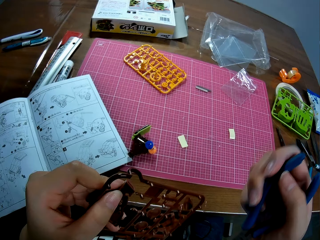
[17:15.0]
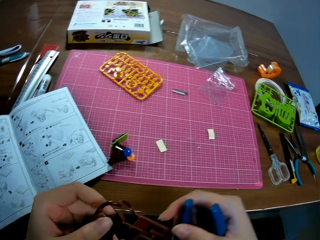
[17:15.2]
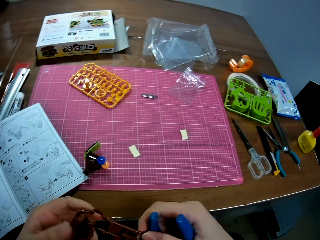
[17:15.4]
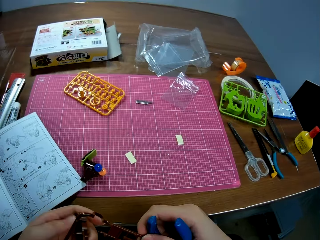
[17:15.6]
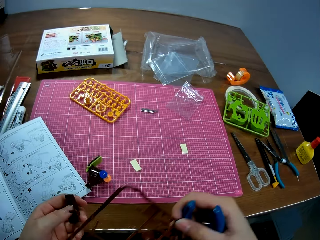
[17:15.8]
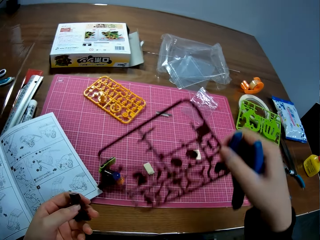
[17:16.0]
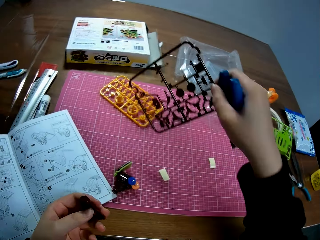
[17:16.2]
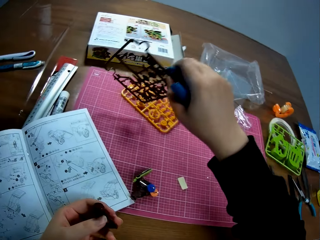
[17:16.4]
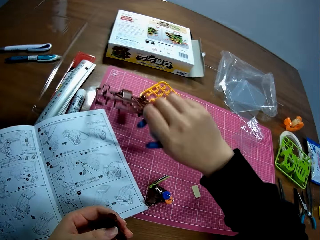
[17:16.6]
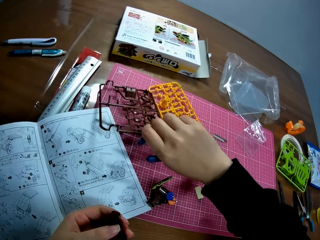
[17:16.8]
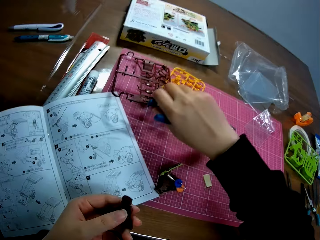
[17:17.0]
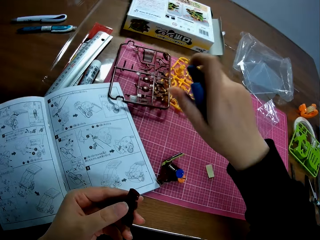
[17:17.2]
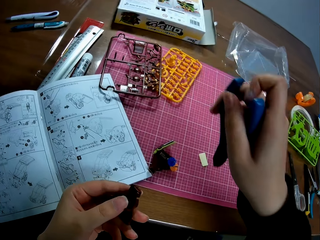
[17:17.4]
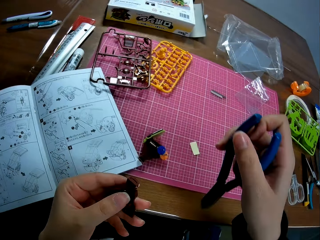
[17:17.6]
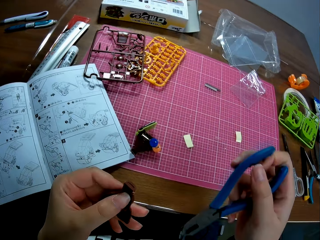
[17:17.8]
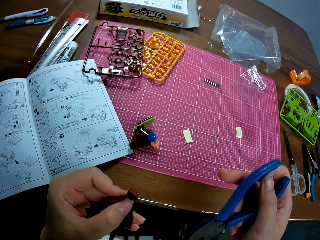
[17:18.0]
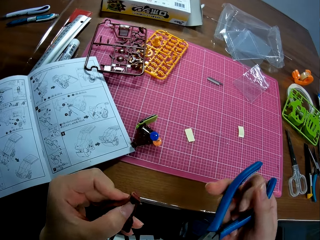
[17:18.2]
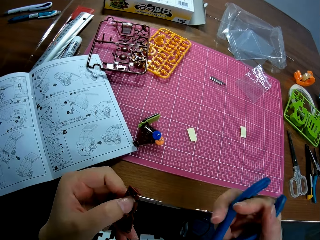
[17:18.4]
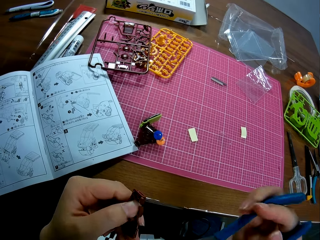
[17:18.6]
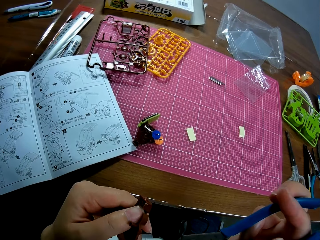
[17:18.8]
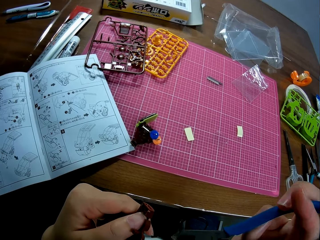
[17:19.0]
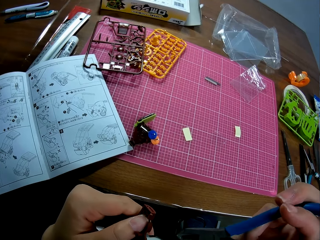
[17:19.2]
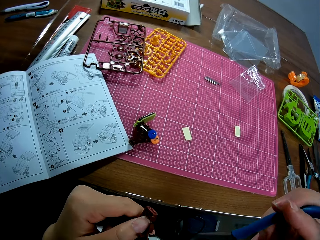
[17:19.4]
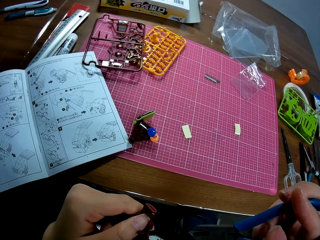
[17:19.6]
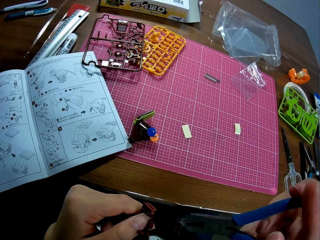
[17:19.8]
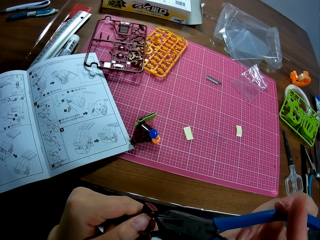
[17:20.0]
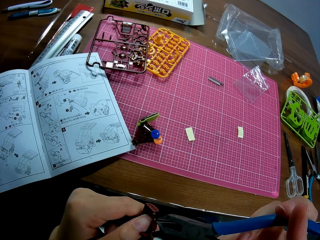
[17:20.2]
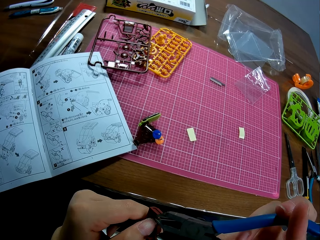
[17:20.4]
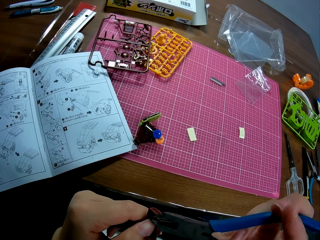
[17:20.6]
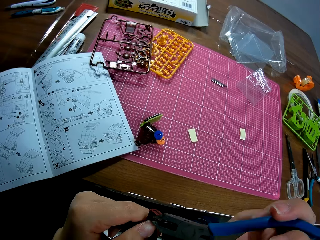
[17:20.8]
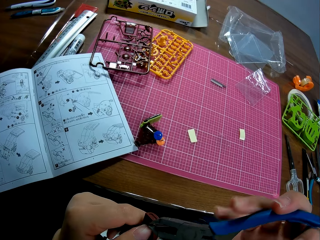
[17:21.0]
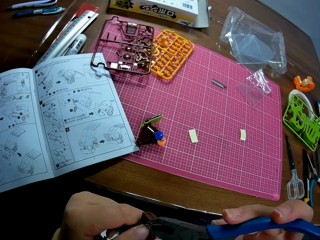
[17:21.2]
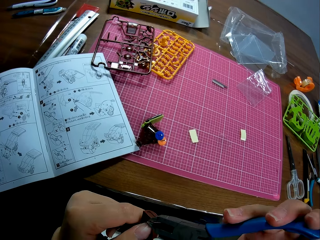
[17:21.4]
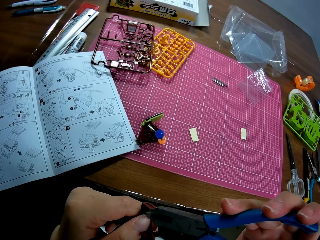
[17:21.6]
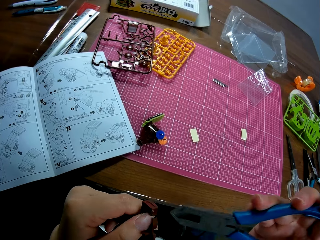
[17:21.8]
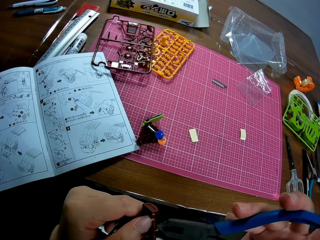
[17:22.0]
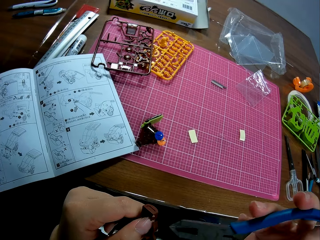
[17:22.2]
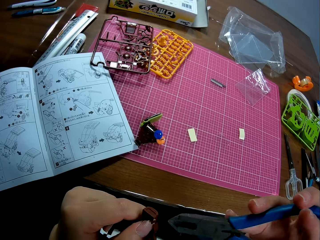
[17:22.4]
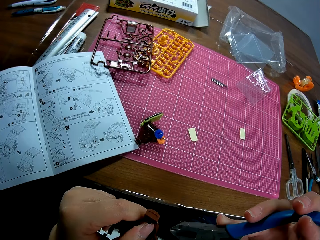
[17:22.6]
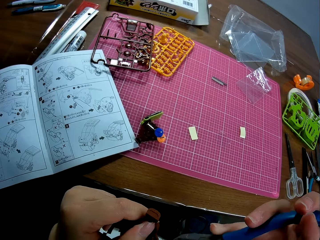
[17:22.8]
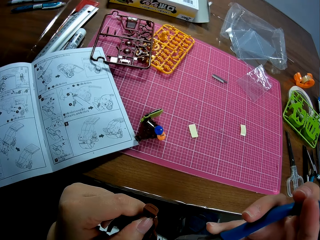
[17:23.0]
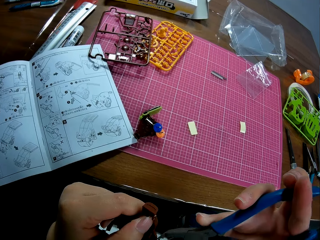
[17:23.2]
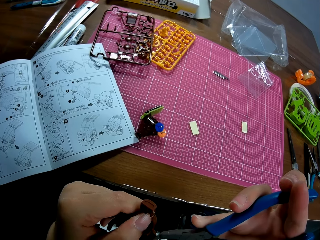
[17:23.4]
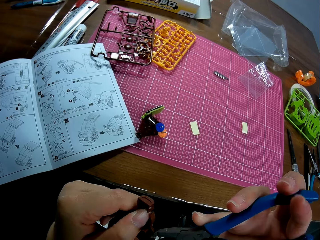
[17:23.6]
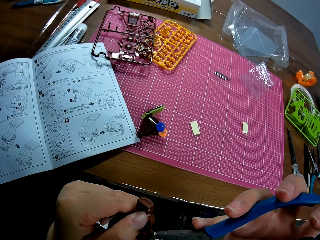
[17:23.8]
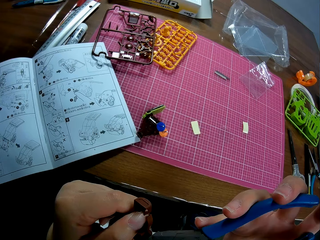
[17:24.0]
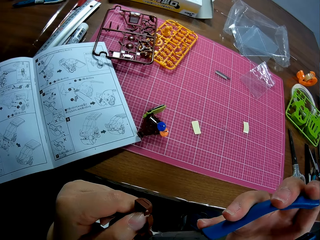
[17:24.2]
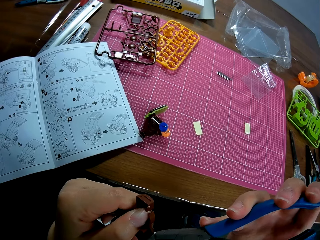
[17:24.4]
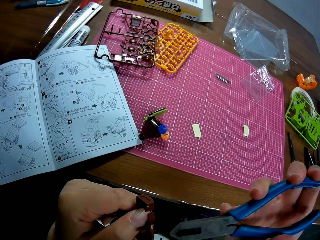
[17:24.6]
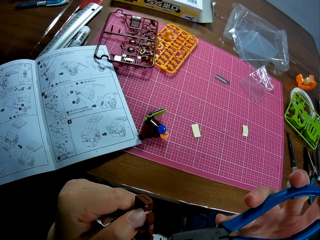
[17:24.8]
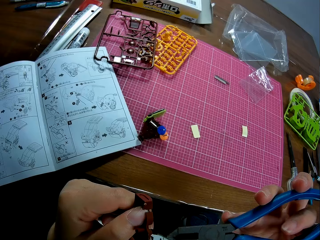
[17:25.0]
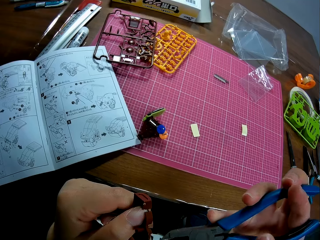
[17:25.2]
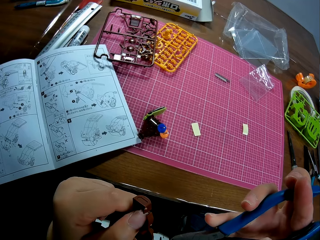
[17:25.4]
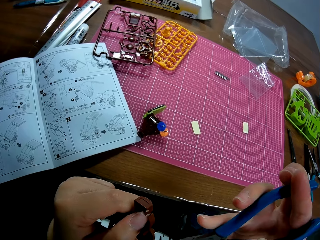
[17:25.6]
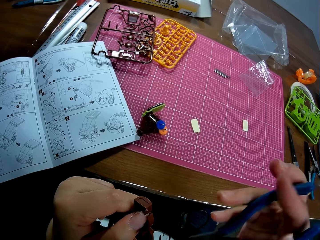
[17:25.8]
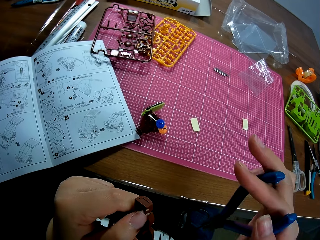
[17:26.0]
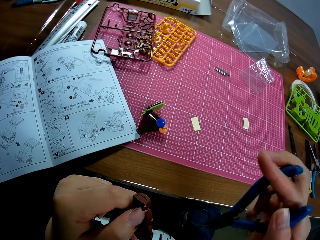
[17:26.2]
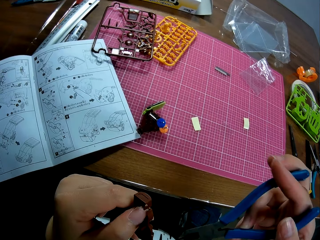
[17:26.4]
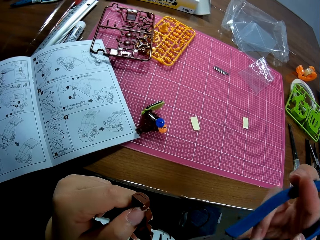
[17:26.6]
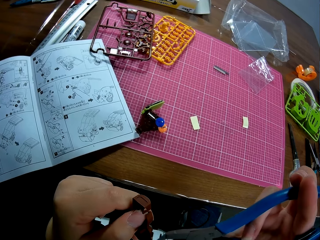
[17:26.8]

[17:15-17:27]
The camera wearer removes the model piece from the model sheet. He drops the model sheet on the pink sheet on the table. He adjusts the pliers with his right hand. He cuts out the extended part of the model piece with the pliers.

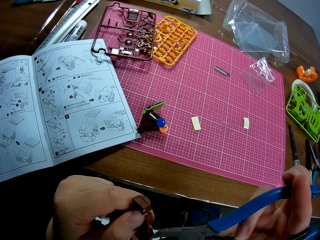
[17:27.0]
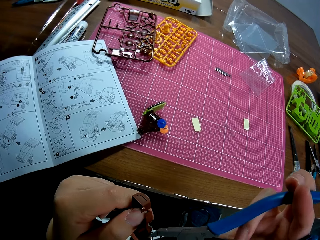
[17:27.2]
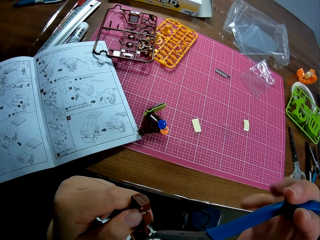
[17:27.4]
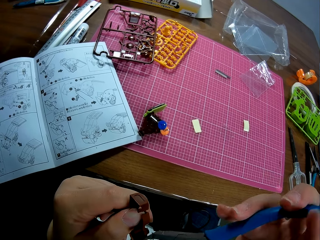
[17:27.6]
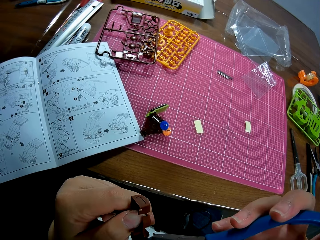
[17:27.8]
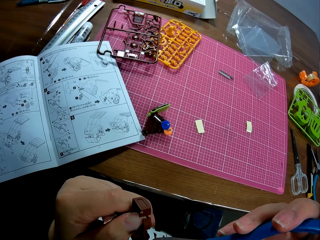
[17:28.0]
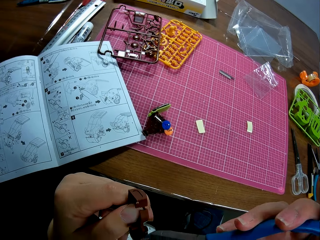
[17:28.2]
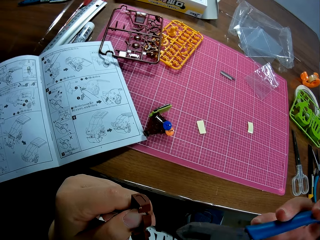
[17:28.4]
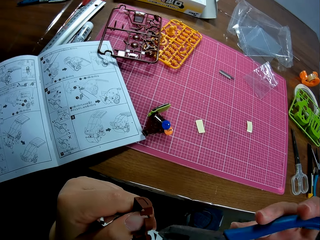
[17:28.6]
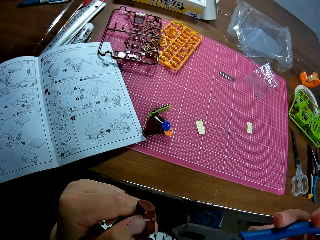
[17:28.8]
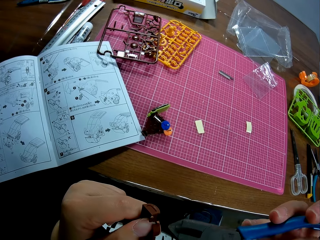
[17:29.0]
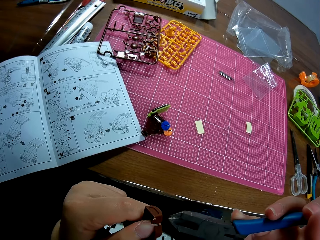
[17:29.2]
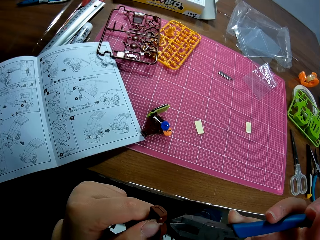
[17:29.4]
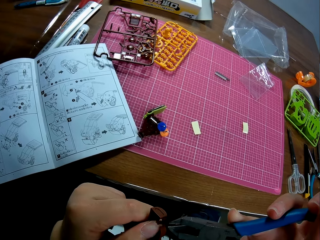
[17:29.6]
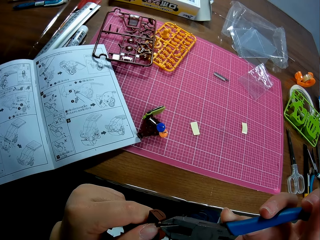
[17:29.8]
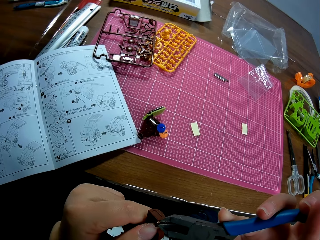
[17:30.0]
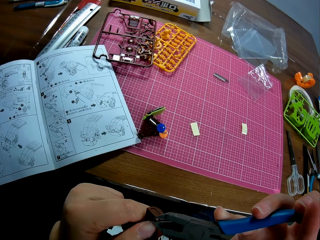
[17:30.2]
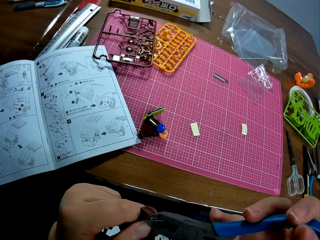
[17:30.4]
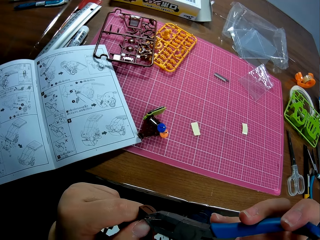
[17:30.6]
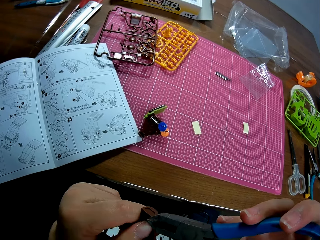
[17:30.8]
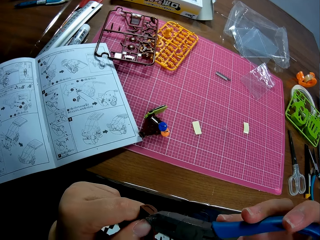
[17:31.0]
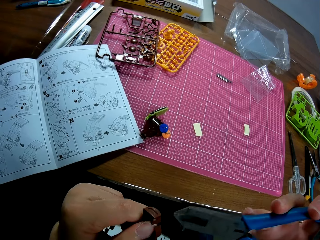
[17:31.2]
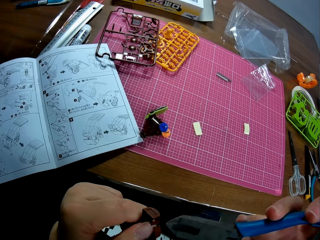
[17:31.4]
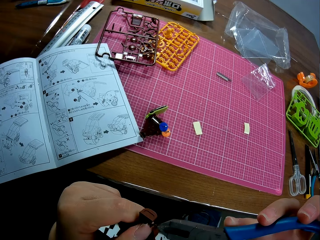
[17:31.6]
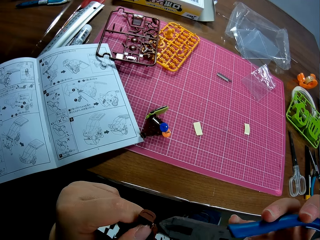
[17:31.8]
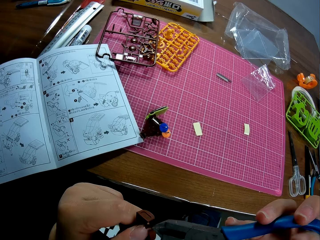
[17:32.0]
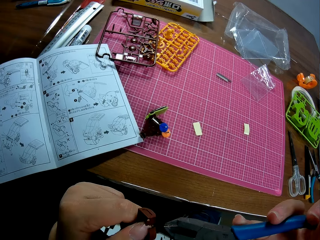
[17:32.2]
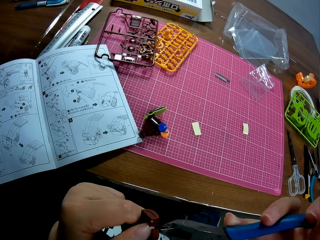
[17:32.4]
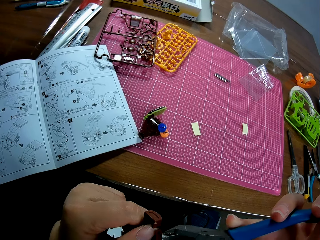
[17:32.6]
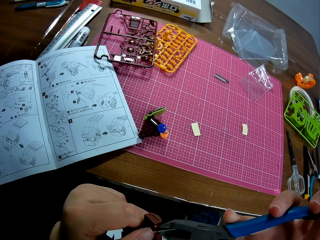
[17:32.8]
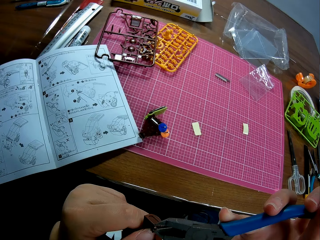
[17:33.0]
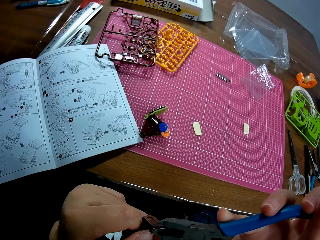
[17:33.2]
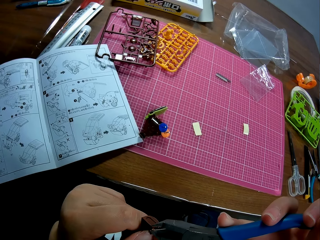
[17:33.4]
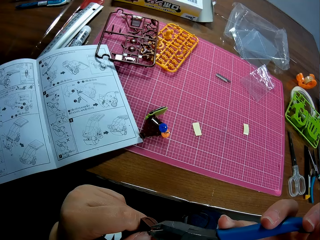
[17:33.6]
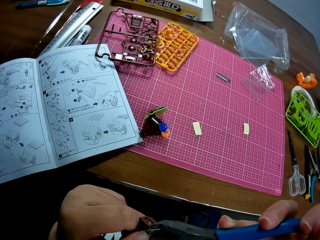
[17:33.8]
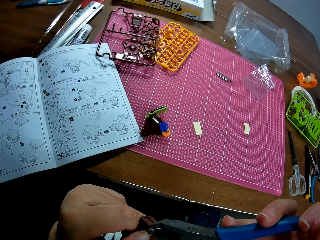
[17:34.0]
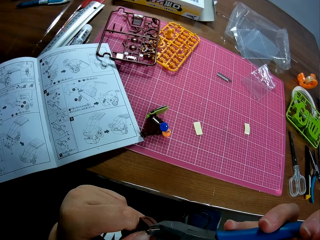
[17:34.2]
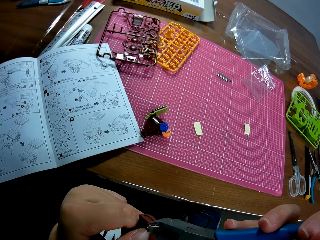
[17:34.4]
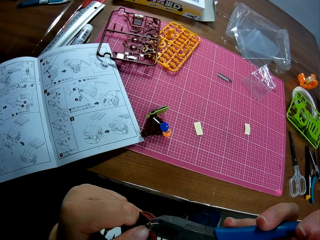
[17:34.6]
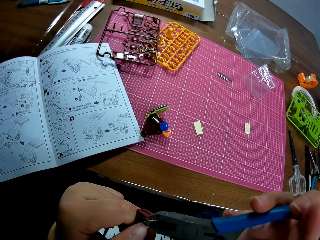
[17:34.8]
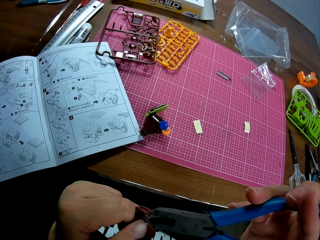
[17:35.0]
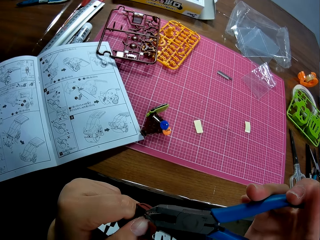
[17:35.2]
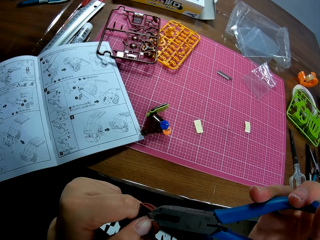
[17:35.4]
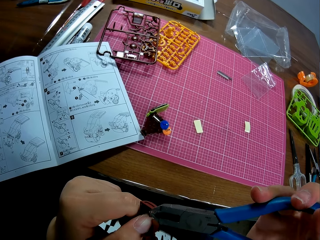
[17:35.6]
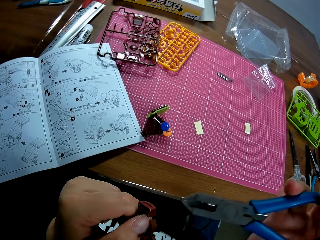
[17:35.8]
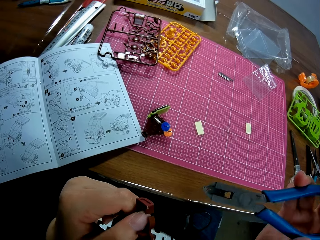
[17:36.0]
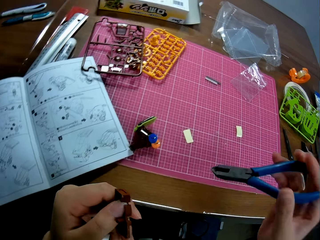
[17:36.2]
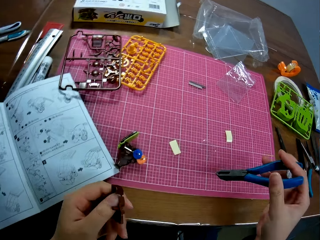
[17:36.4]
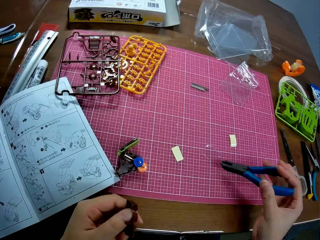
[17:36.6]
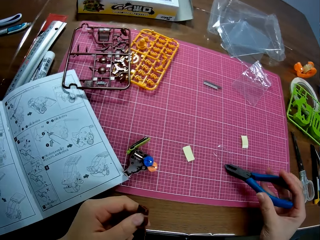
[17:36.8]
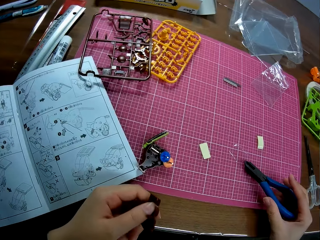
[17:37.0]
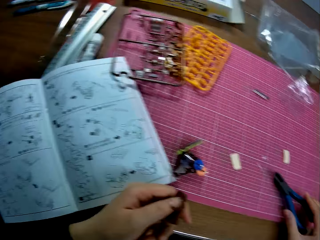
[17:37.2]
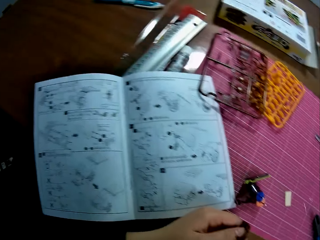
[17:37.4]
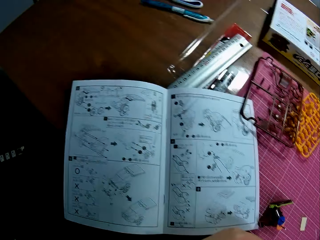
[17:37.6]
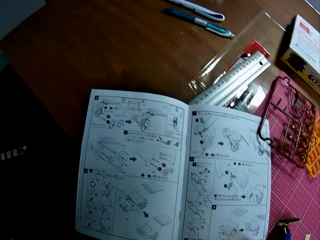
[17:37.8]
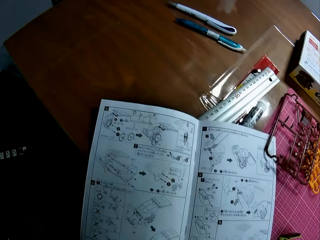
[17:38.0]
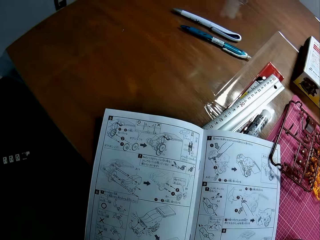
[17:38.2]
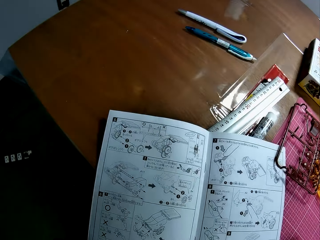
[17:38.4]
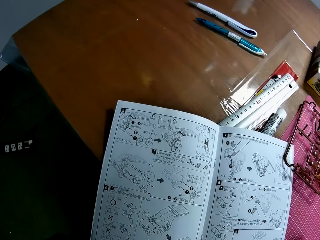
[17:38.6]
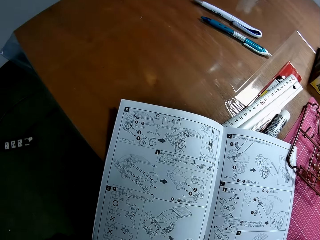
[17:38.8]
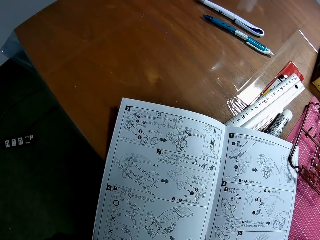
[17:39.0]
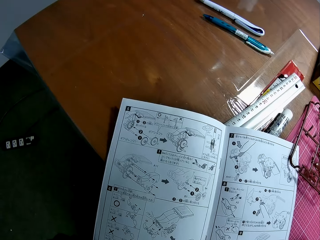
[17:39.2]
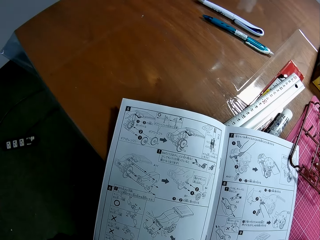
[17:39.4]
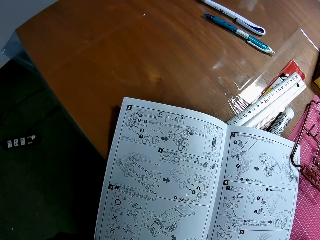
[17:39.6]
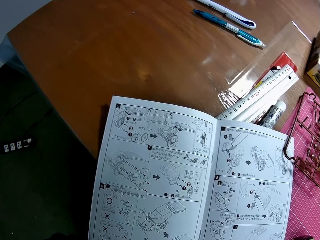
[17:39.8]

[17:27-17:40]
The camera wearer drops the pliers on the pink sheet on the table. They look towards the model sheet briefly.
